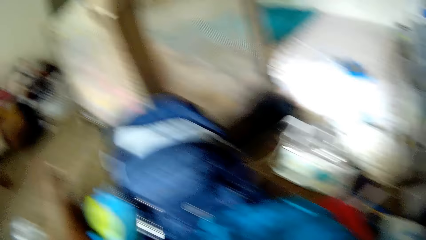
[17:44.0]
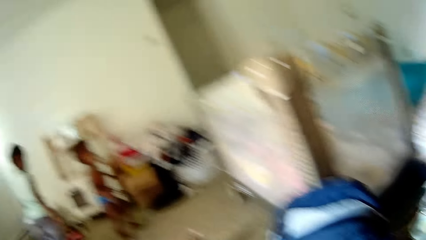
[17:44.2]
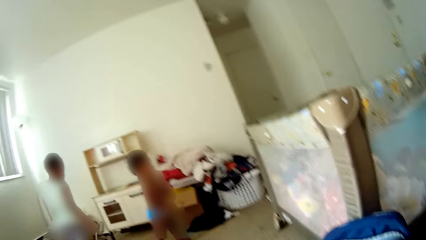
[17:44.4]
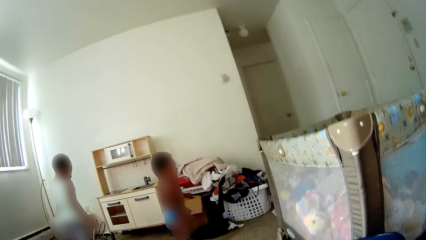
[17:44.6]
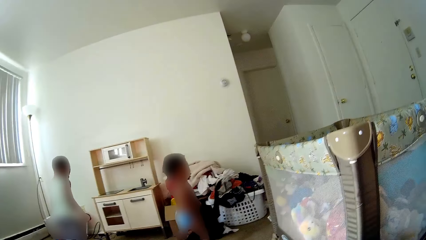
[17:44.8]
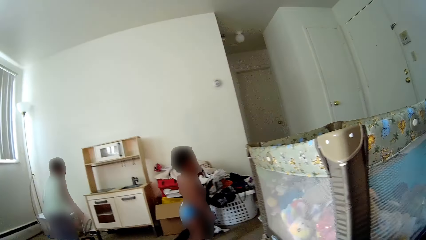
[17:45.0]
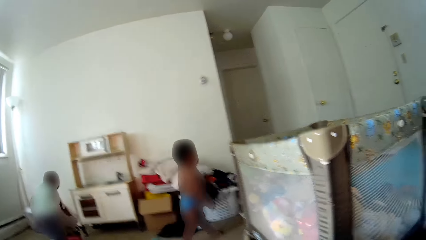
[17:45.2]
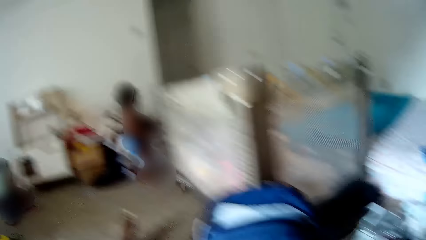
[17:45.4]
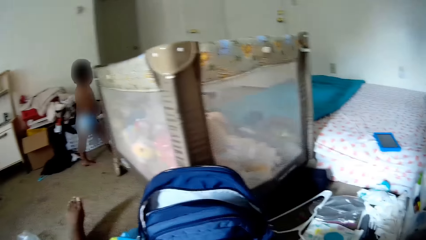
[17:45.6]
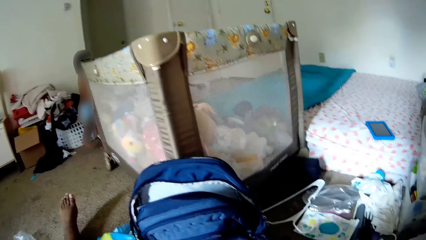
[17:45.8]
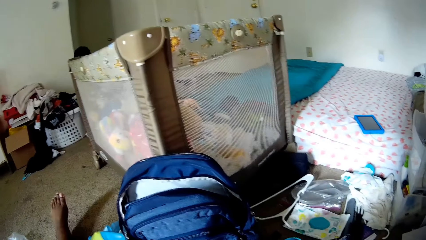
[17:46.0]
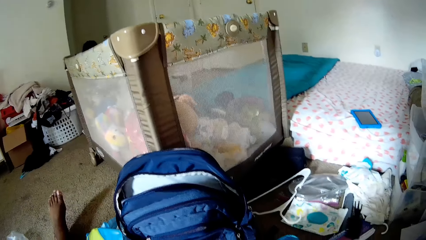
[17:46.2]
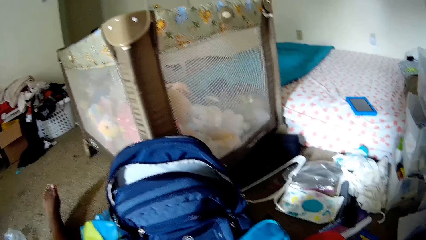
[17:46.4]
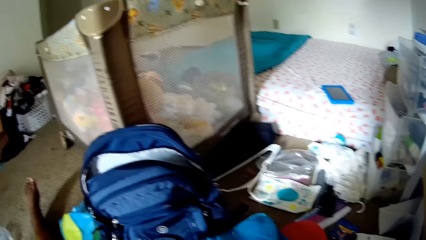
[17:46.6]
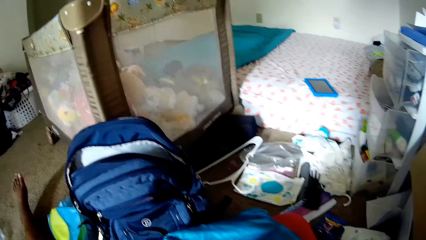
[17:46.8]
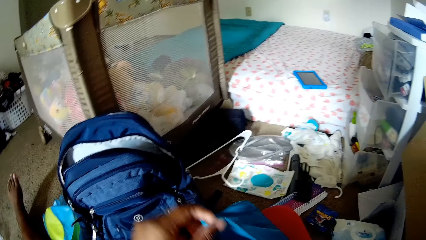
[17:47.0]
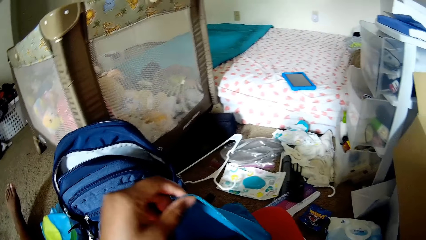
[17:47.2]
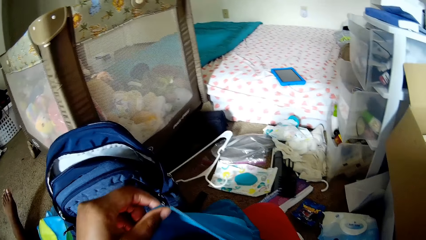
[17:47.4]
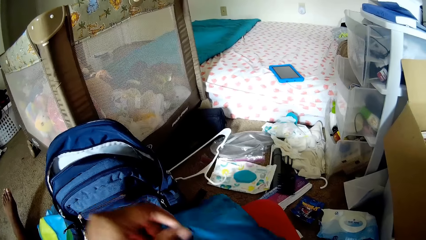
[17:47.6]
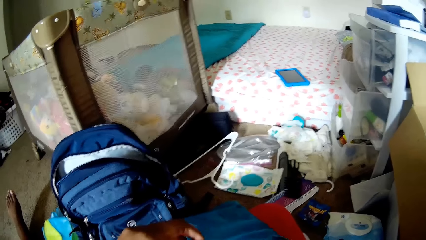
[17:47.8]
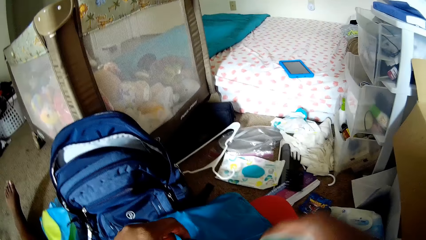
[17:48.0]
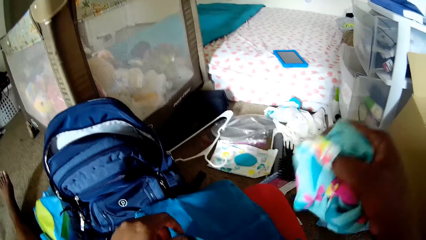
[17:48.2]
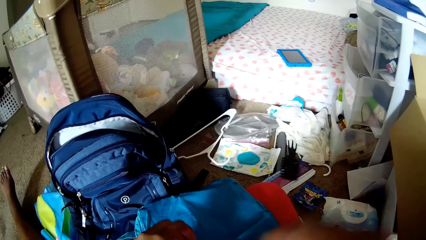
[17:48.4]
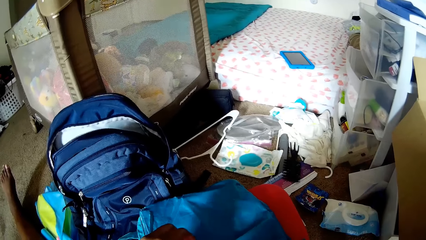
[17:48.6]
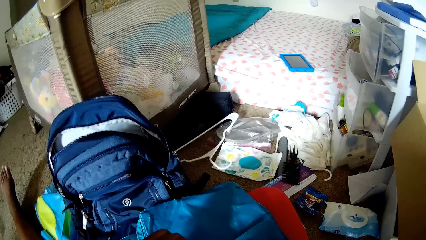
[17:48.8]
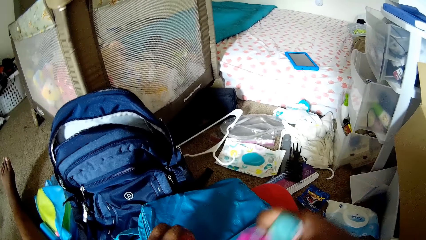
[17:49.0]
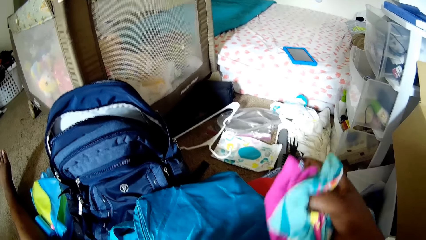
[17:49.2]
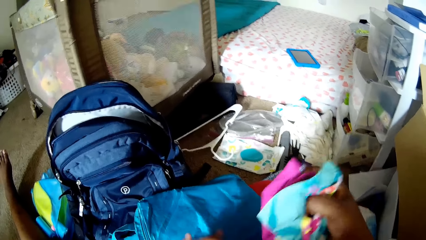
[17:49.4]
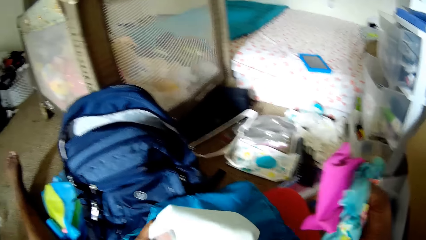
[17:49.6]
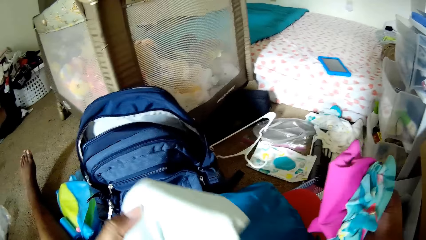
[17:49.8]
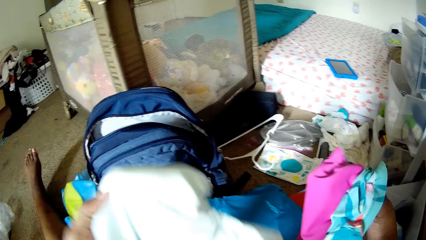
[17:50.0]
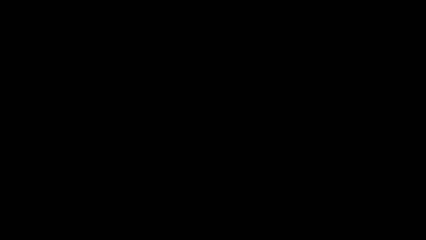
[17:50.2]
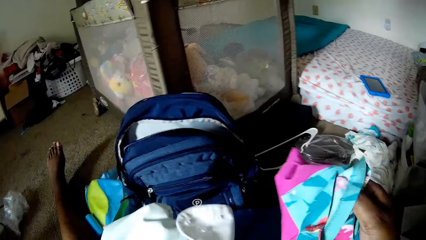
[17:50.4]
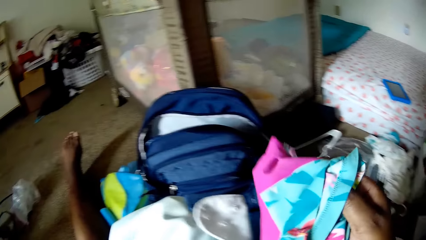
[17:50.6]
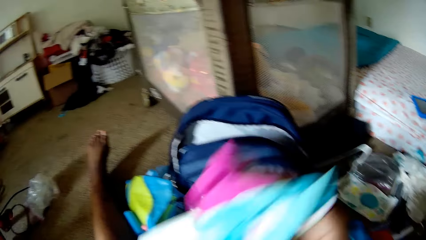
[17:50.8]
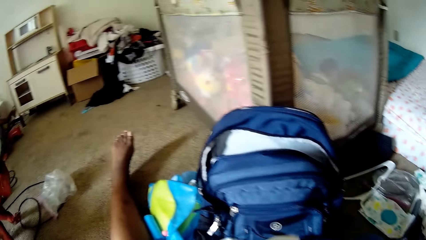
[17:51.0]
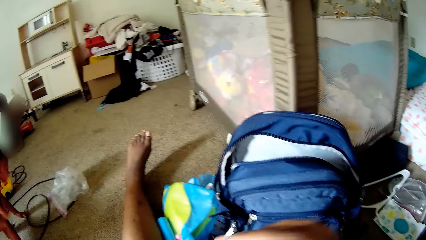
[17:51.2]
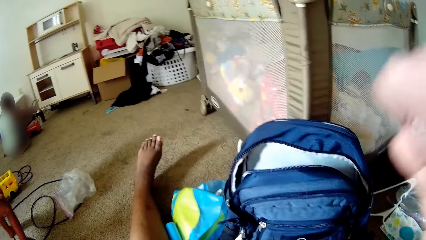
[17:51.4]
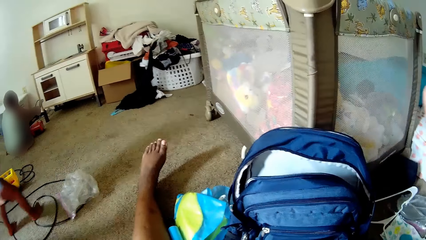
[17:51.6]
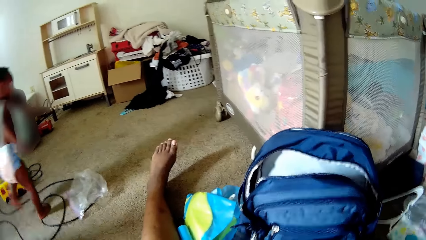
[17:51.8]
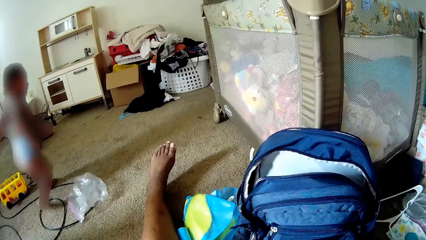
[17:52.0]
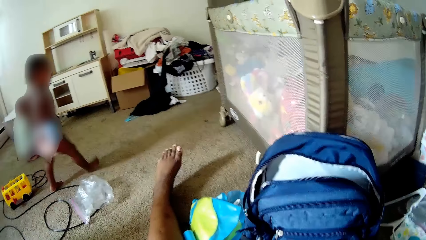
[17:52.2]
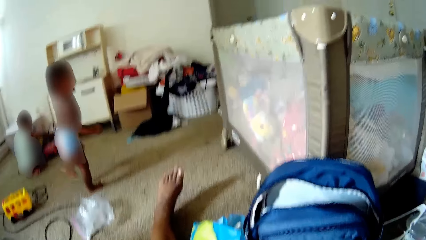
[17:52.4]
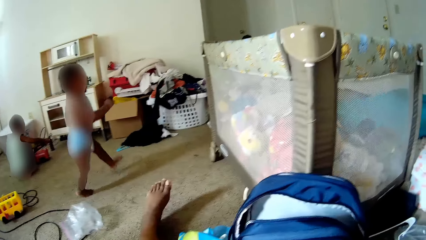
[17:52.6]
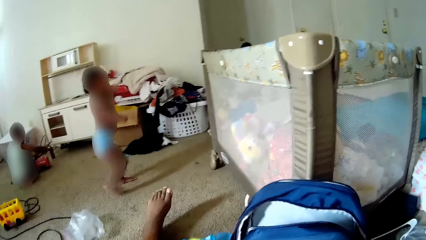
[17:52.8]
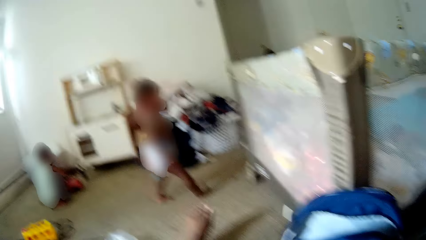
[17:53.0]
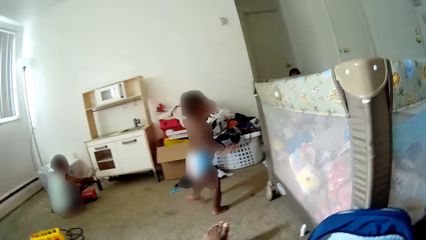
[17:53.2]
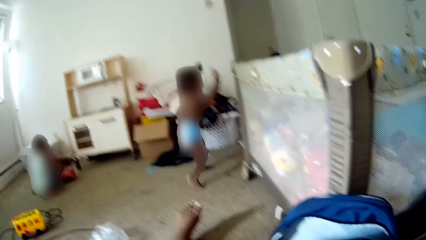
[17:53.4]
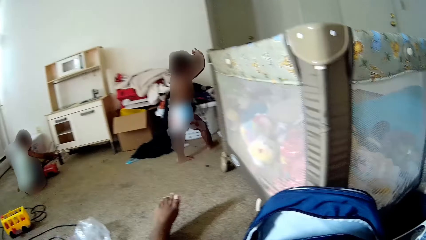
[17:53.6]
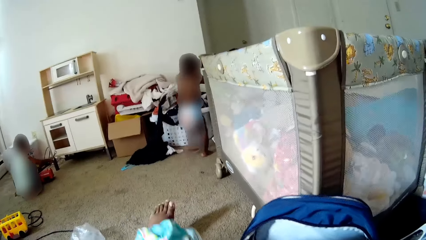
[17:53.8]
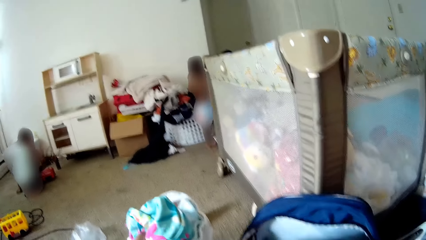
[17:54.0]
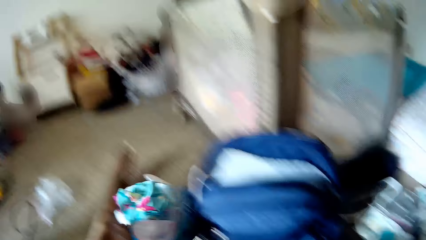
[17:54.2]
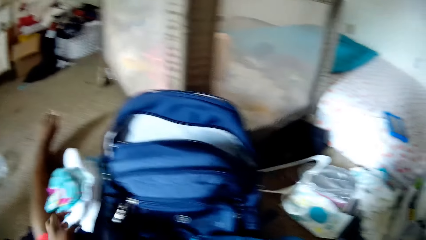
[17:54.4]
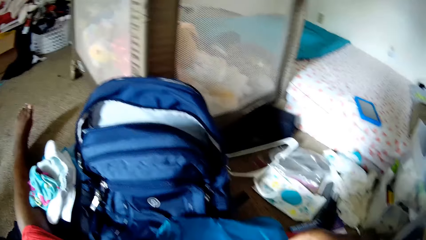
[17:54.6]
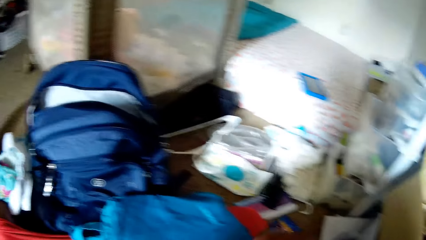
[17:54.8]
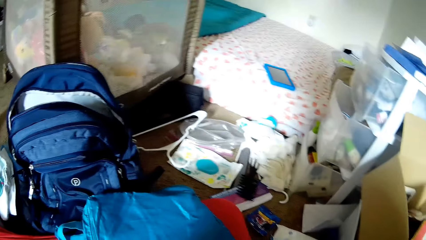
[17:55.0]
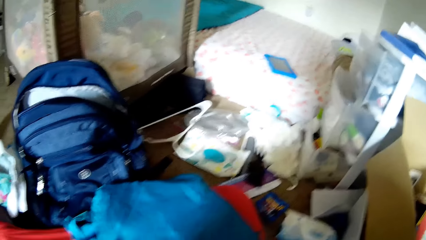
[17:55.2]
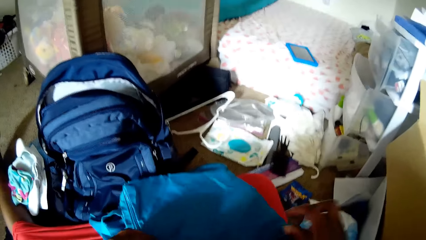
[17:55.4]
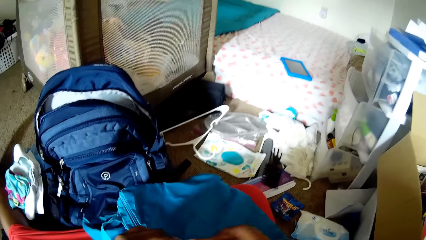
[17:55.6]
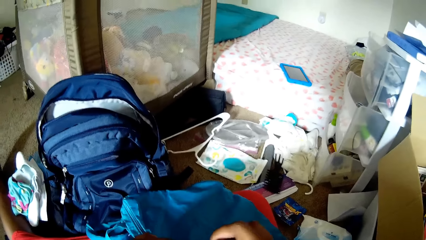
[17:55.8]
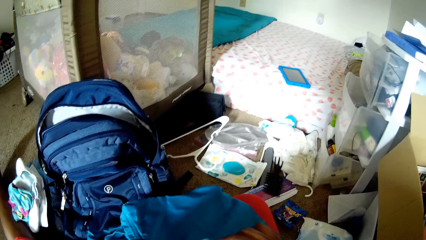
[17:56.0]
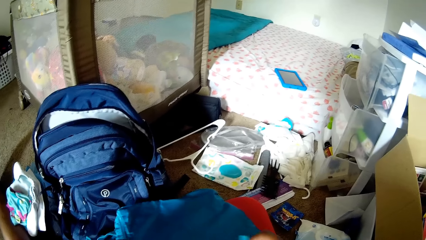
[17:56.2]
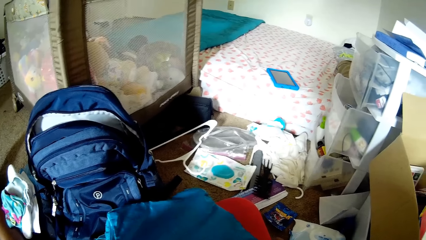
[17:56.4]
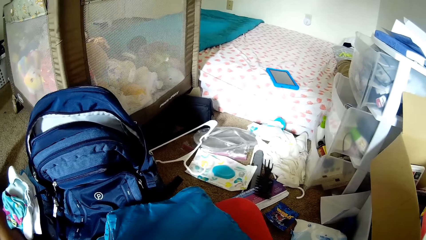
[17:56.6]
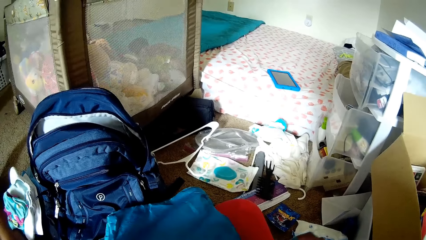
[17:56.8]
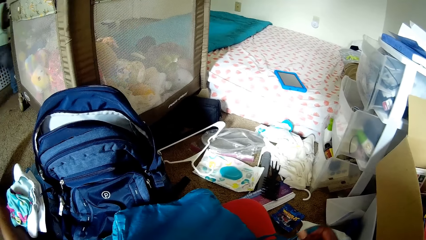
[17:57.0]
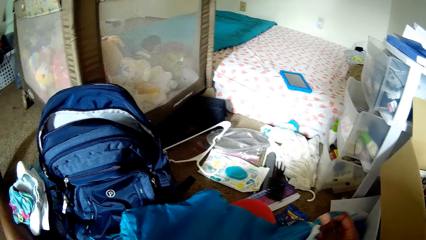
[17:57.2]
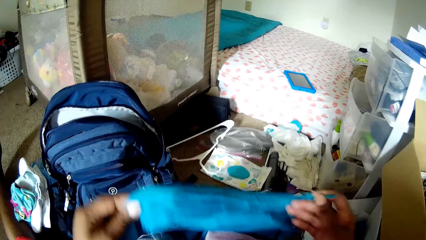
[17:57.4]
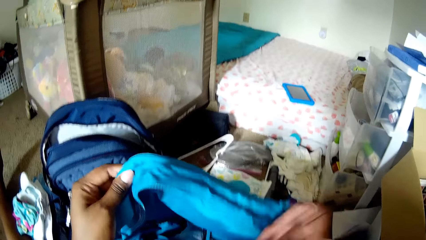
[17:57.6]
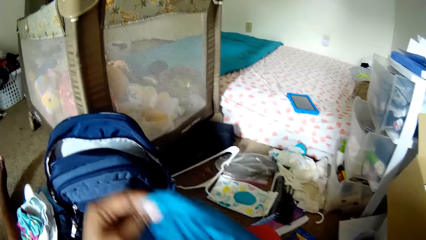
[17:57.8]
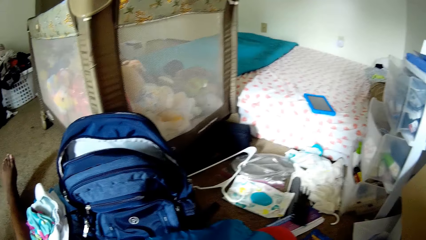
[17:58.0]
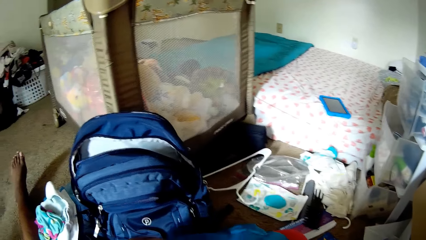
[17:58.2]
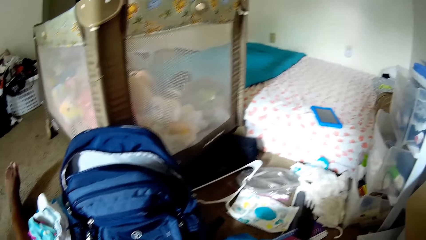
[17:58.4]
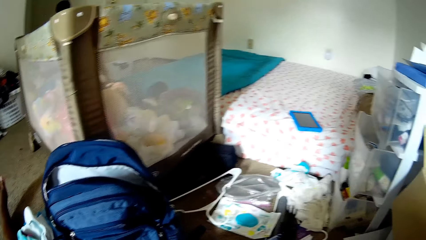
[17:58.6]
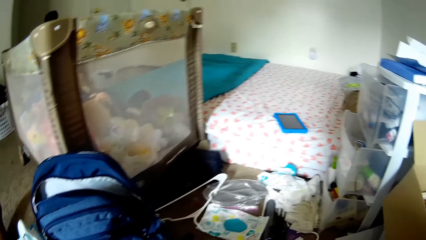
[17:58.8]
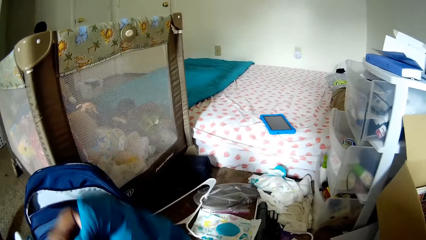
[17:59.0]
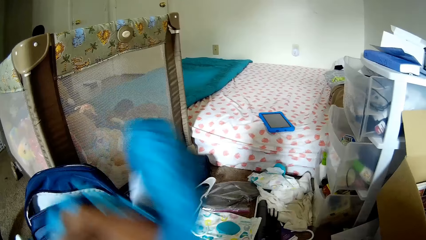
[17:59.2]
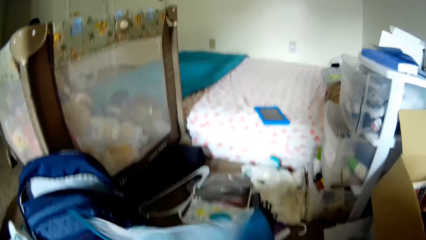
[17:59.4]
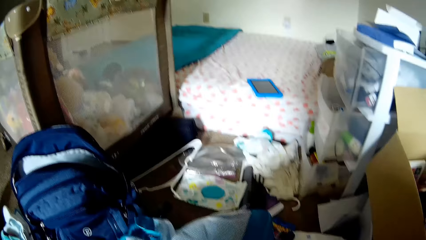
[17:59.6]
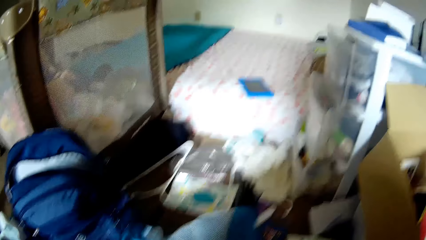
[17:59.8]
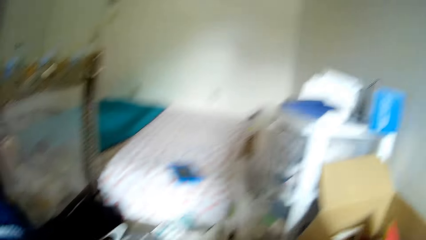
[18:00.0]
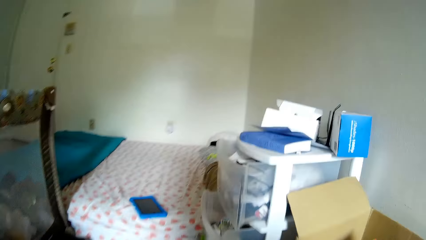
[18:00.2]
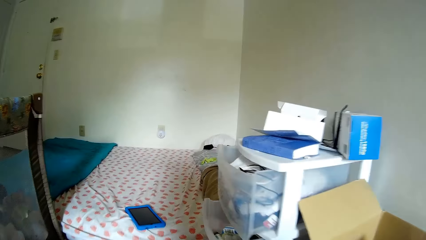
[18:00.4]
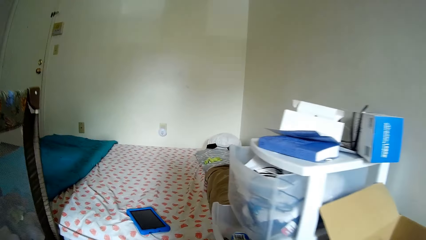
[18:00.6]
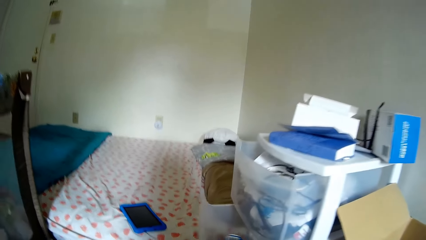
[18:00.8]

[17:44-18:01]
The camera wearer looks around. A child stands on the other side. Another child moves around. The camera wearer lifts a bag. She picks a cloth from the bag with her right hand. She lowers something. She picks a cloth from the bag with her left hand. She lifts the bag and drops the bag. She drops something. The first child plays on the other side. The camera wearer lifts her hand. Another child walks around. The camera wearer drops the cloth on the ground with her left hand. She closes the bag with her right hand. She lifts the bag. She flips the bag with her left hand.
